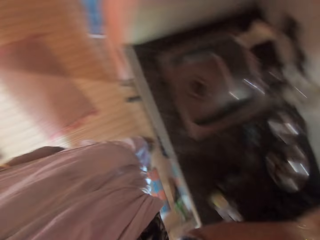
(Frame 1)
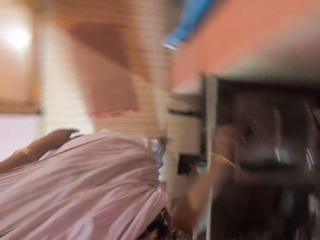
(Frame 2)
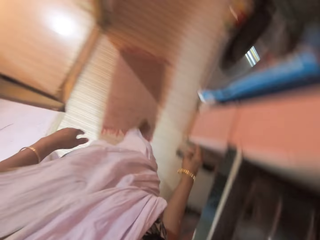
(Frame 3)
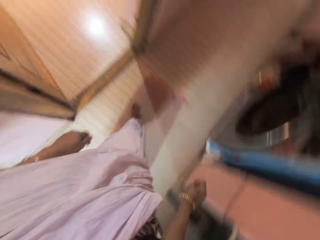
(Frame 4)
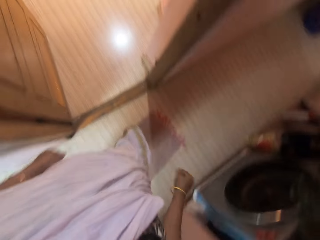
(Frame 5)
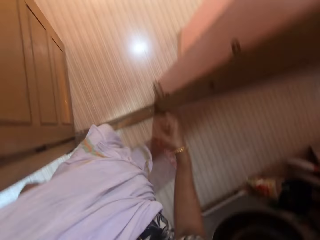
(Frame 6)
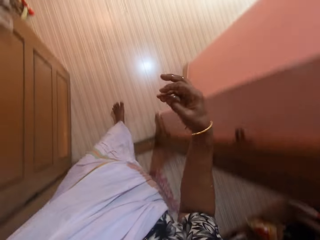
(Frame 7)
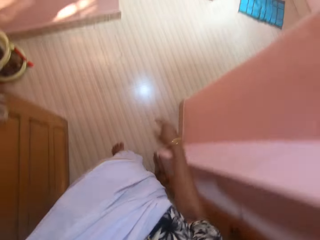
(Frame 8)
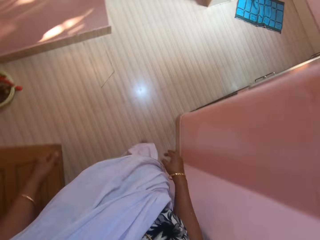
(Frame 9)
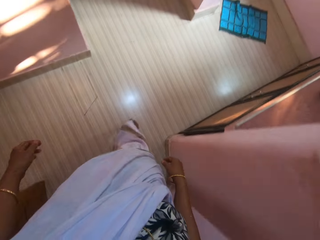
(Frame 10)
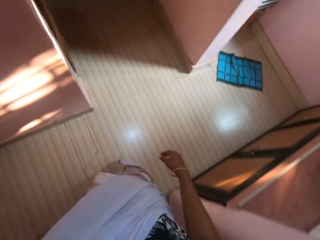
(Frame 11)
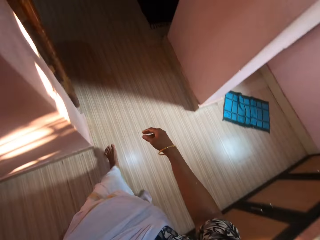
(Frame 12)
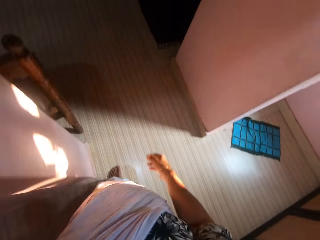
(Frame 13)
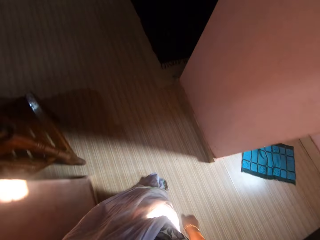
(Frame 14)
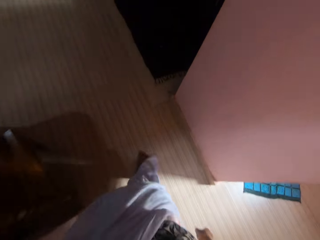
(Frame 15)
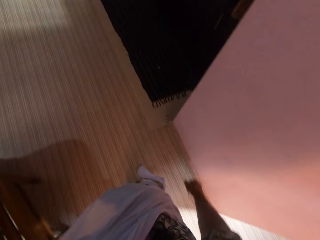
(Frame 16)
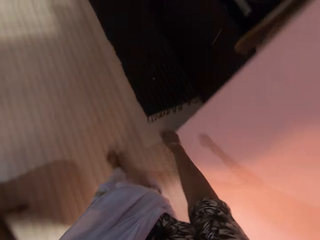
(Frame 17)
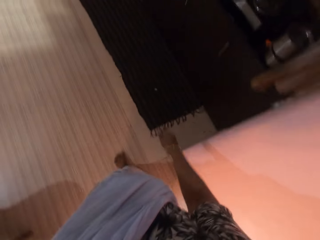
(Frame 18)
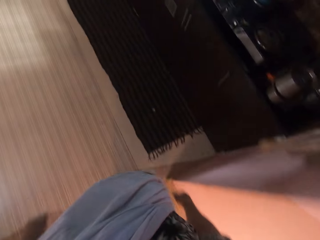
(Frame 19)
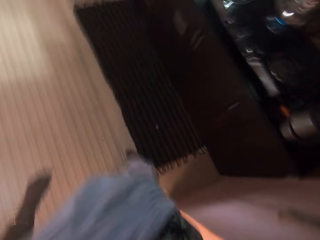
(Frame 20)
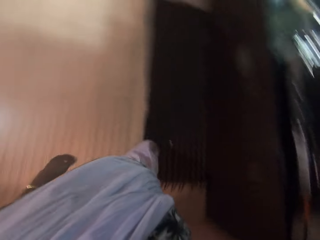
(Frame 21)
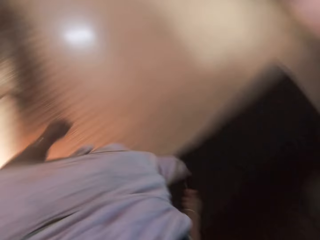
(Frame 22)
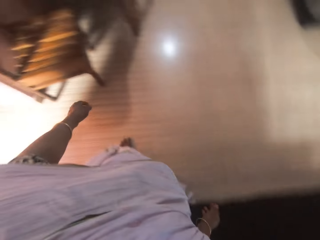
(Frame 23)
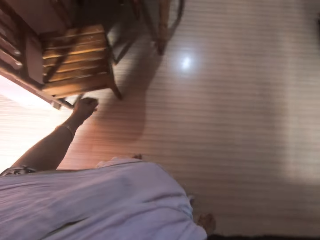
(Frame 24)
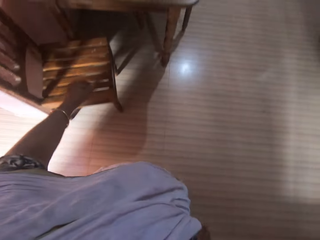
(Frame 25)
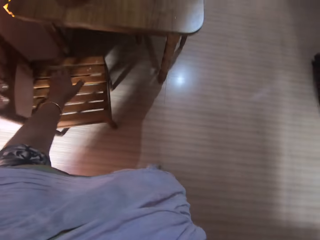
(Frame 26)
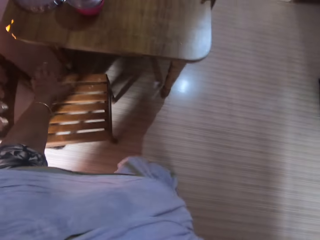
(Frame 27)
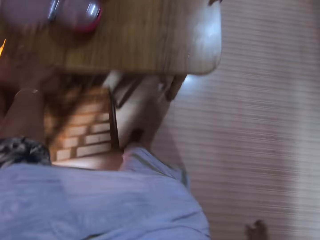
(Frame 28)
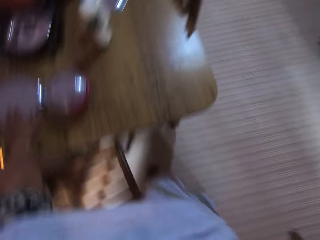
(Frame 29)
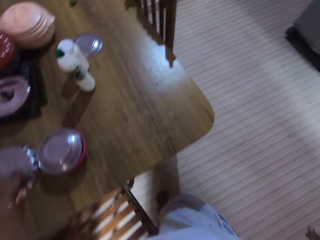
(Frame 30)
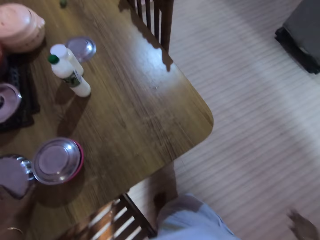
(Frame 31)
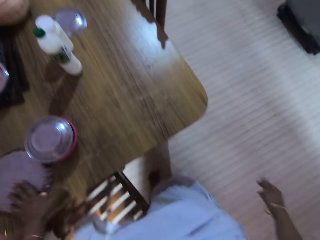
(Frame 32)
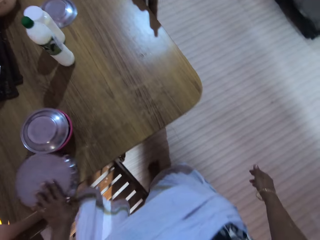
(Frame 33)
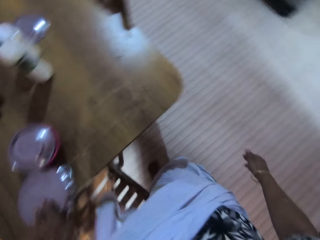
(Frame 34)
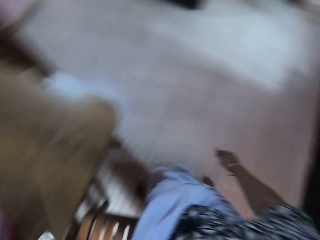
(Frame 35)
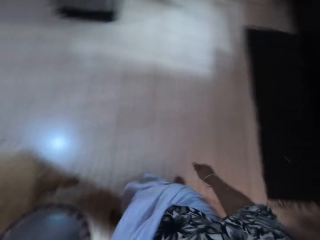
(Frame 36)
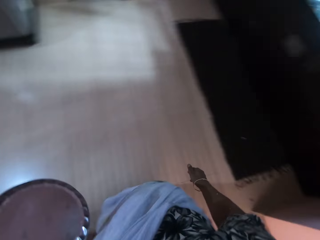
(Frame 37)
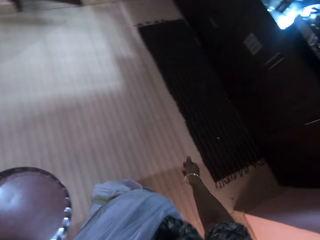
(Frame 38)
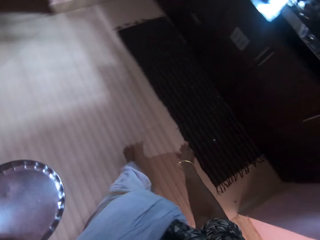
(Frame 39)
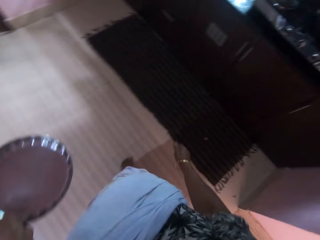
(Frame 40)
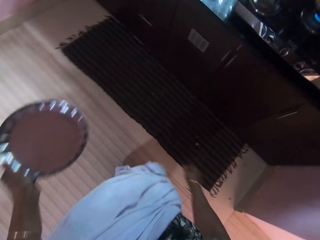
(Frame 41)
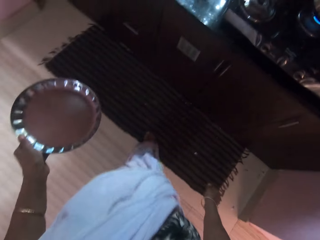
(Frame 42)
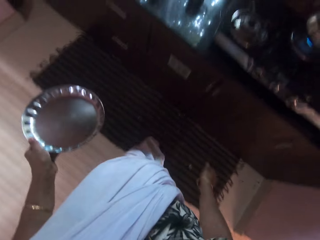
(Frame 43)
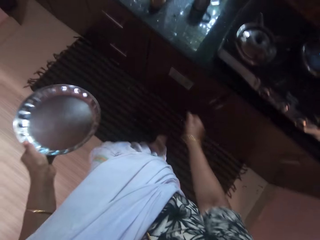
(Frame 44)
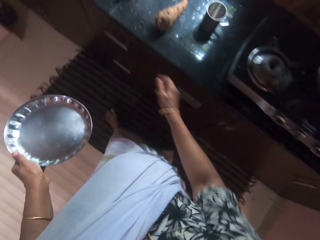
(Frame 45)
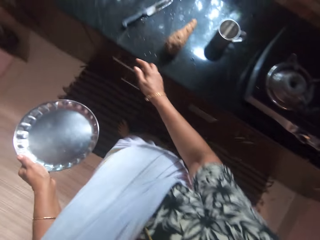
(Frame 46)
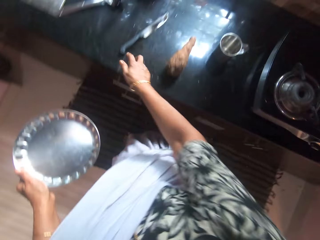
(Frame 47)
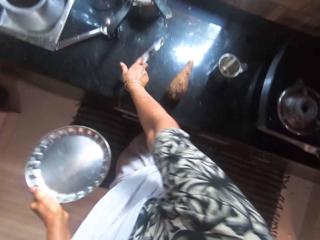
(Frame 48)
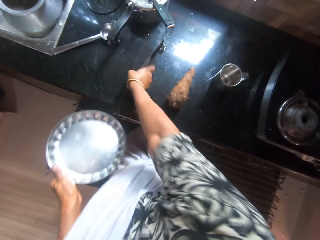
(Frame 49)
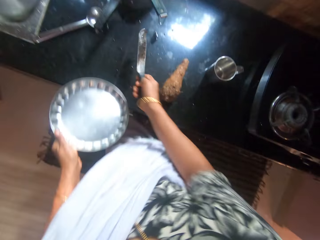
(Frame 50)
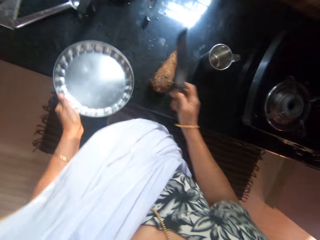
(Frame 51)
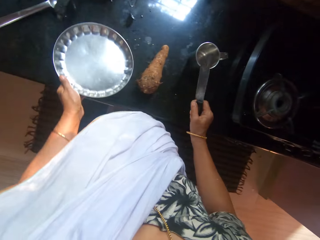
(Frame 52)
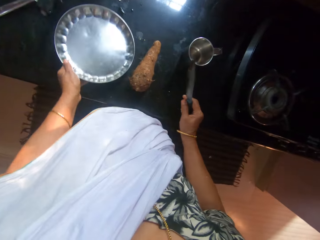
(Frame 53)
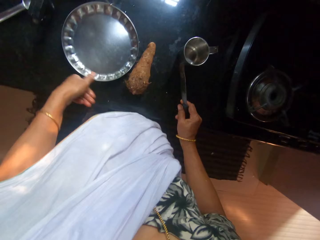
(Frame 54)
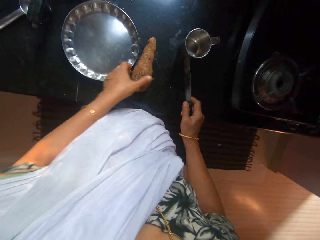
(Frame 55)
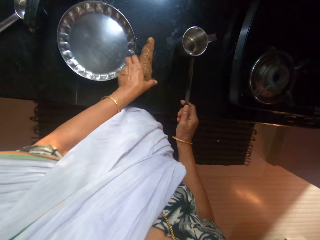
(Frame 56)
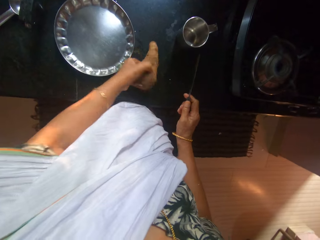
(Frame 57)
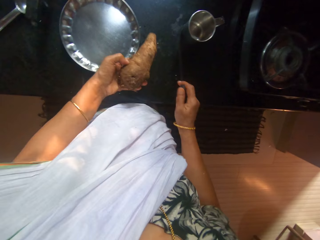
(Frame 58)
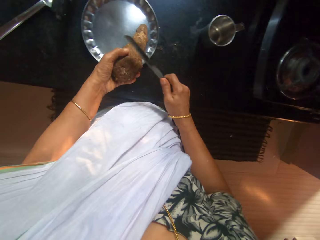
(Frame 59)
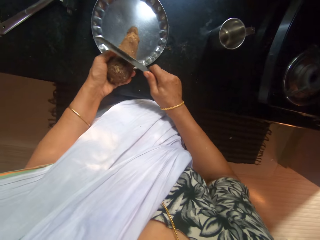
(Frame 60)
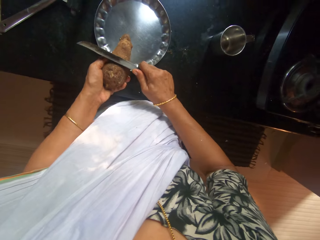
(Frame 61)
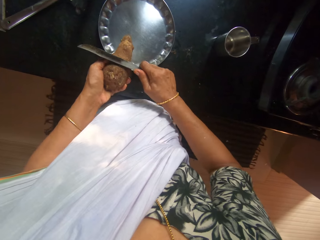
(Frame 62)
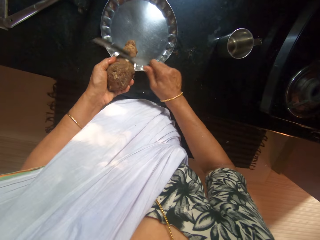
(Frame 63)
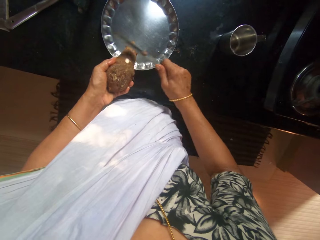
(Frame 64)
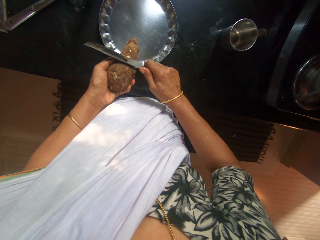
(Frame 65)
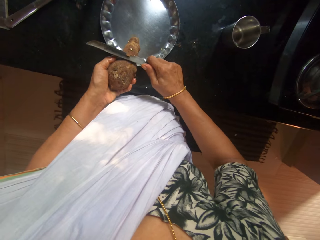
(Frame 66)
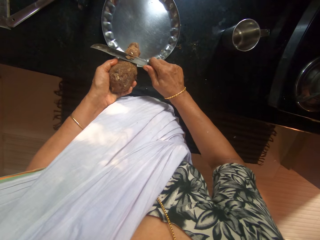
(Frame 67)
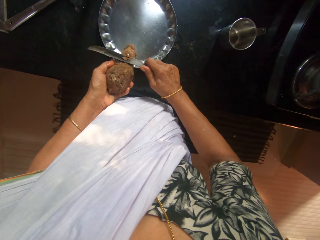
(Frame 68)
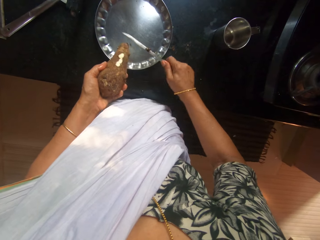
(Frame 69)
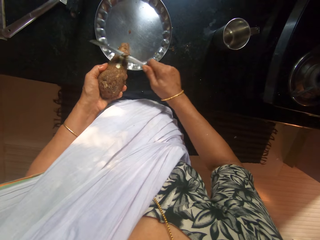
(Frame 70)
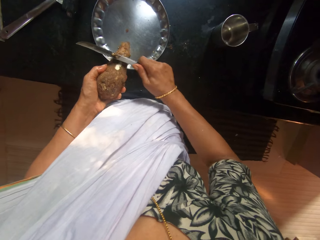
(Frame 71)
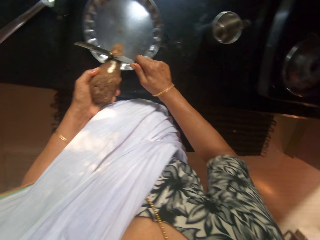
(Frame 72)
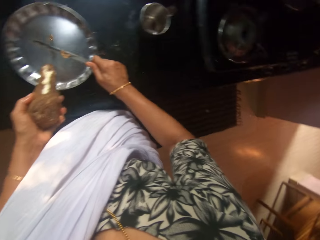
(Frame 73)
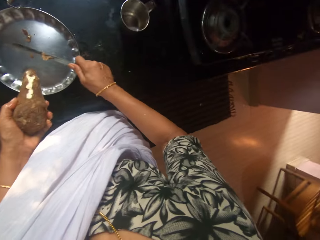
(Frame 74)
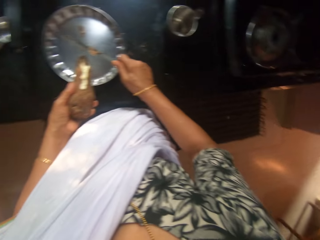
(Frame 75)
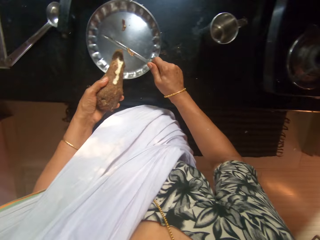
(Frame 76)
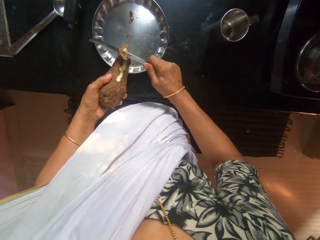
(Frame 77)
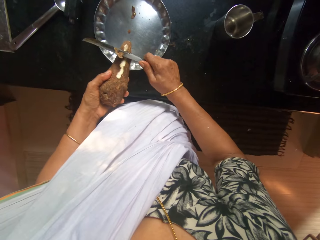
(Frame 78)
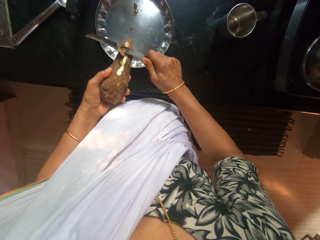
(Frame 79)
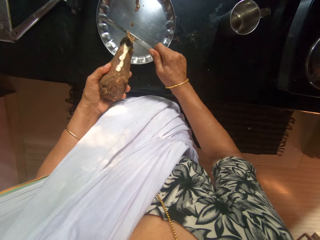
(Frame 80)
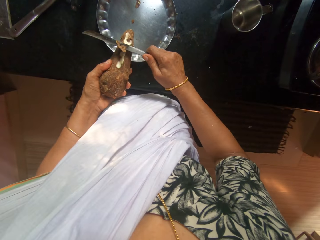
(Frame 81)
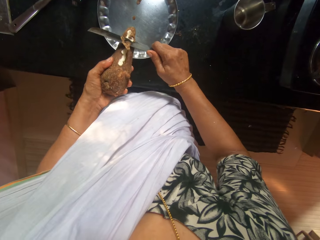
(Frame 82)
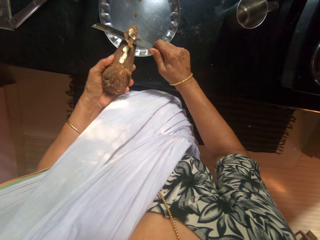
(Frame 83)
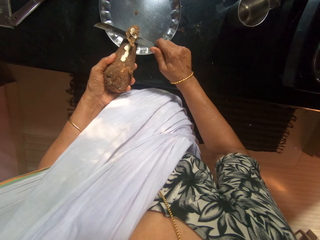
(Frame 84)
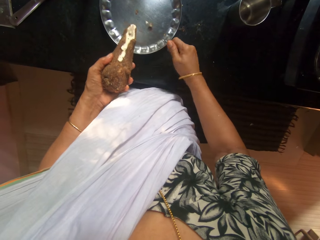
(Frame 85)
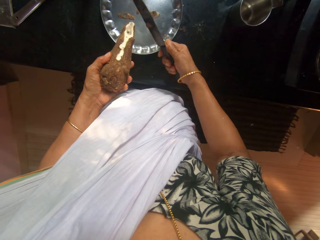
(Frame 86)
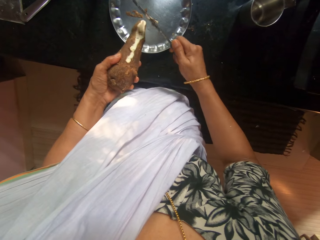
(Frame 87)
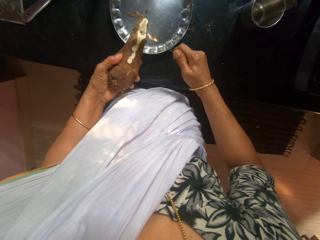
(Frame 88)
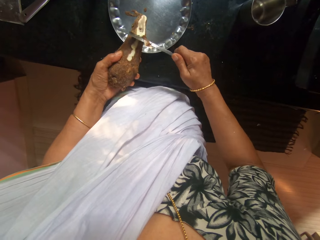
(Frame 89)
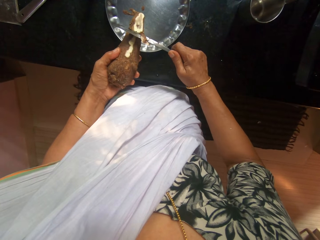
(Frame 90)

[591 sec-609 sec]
The camera wearer walks into the kitchen. She picks a tray pan from a dining table with her left hand. She picks a knife from a counter table with her right hand. She places the tray pan on the counter table with her left hand. She picks a tuber of cocoyam from the counter table with her left hand. She peels the tuber of cocoyam in her left hand into the tray pan with the knife in her right hand.

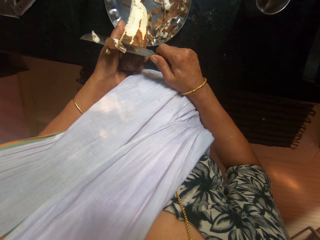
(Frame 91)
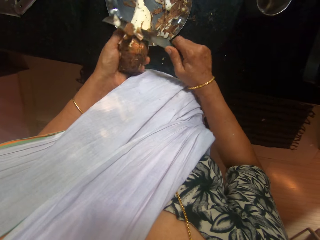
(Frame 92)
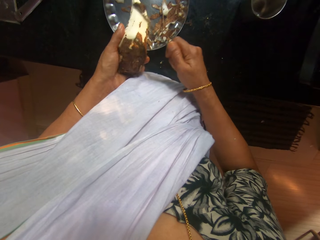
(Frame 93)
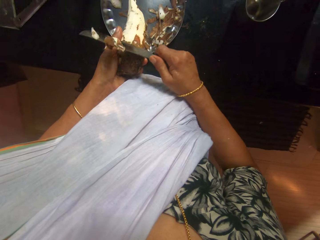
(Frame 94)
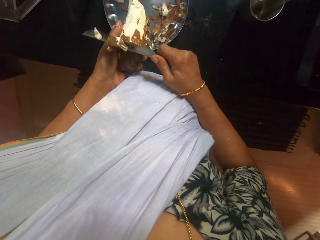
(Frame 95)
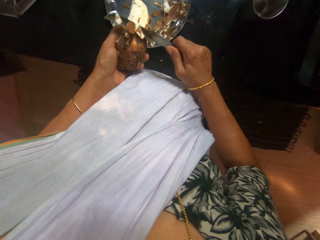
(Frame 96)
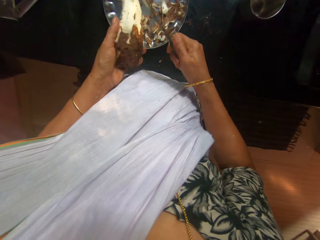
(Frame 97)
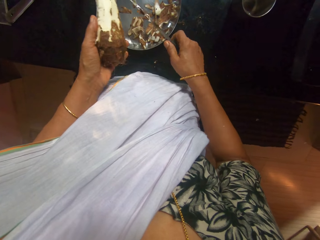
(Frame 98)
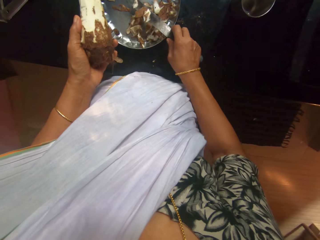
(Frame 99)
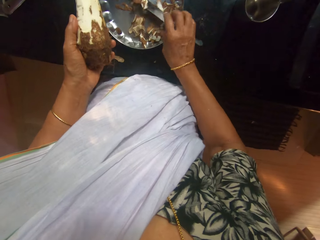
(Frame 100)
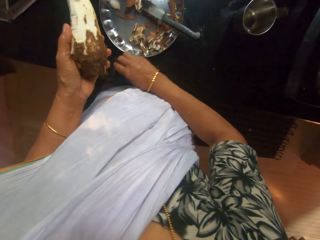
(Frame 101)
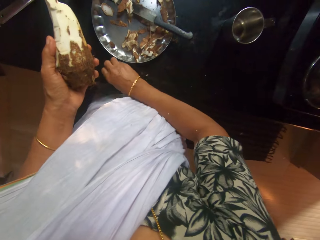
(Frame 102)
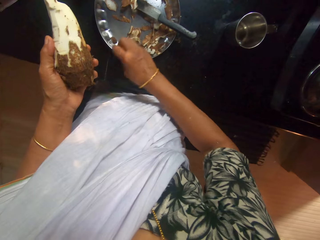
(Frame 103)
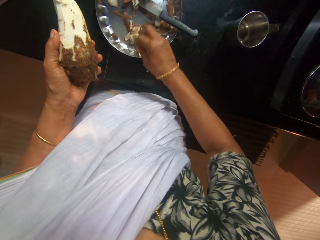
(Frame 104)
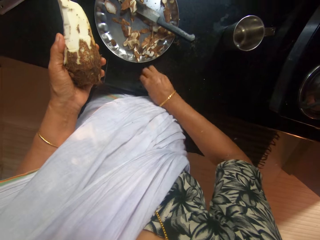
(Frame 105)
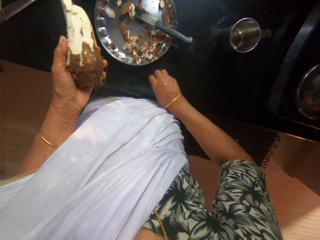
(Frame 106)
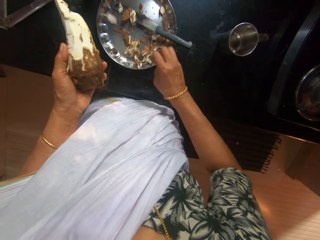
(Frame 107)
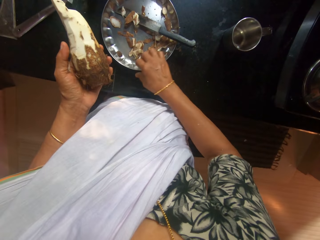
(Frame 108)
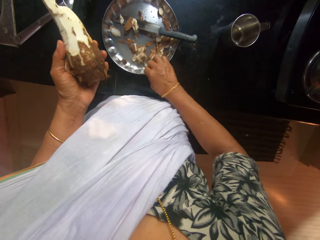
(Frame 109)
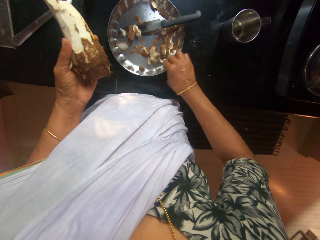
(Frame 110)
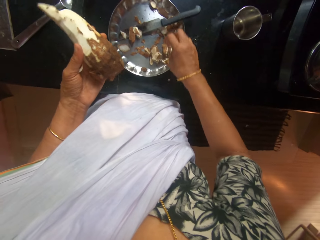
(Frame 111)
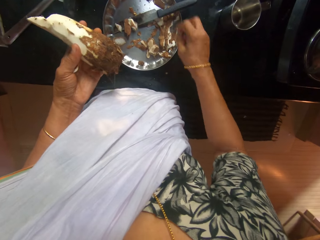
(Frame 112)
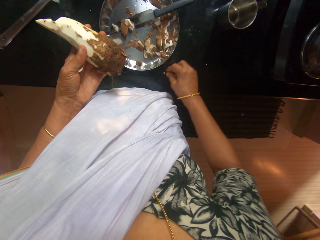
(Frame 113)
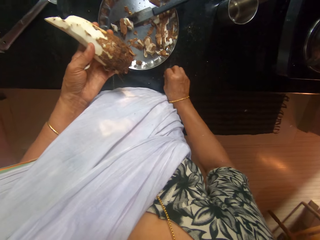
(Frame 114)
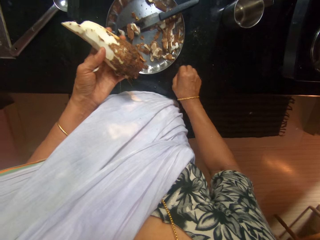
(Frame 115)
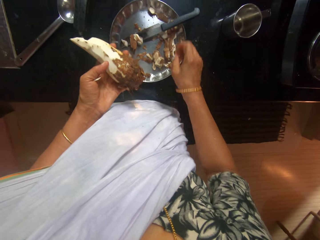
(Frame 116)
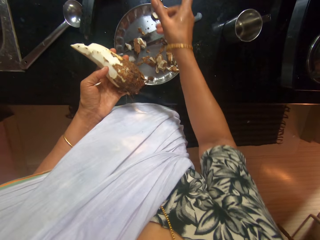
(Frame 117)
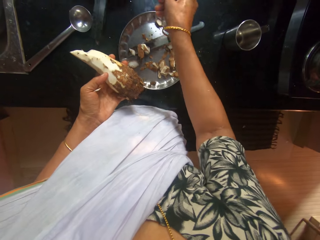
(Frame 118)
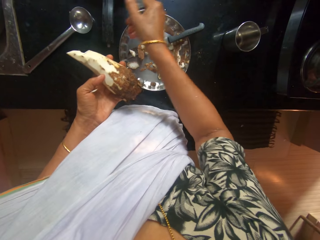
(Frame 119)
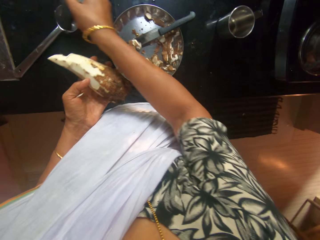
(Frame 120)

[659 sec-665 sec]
The camera wearer places the knife on the tray pan with her right hand. She picks a cocoyam peel from the counter table with her right hand. She puts the cocoyam peel in the tray pan on the counter table with her right hand. She picks a cocoyam peel from the counter table with her right hand. She puts the cocoyam peel in the tray pan on the counter table with her right hand. She adjusts the tray pan on the counter table with her right hand. She picks a cocoyam peel from the counter table with her right hand. She drops the cocoyam peel in the tray pan on the counter table with her right hand. She adjusts a pot handle on the counter table with her right hand.
